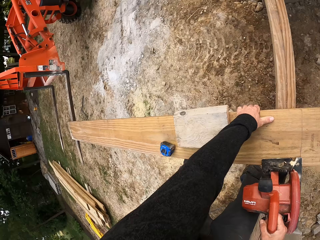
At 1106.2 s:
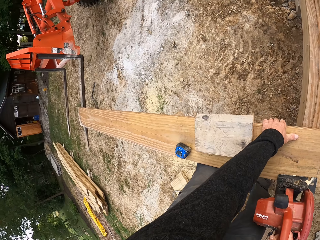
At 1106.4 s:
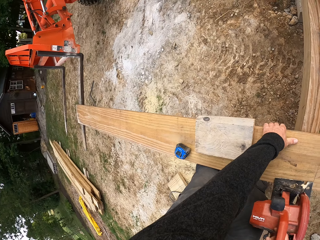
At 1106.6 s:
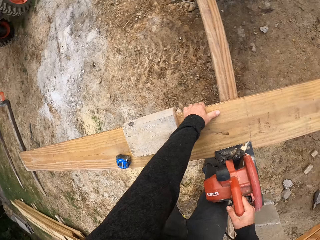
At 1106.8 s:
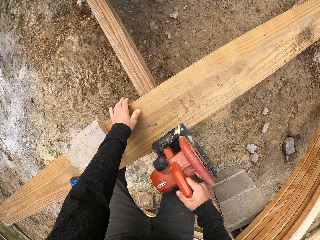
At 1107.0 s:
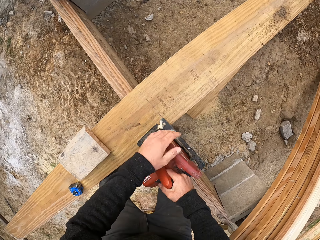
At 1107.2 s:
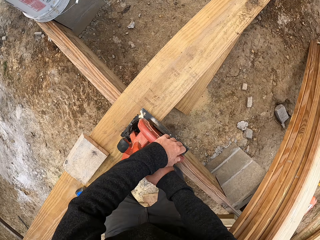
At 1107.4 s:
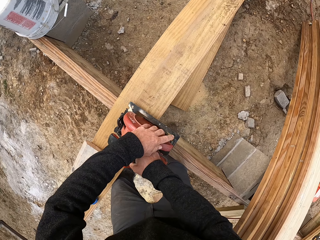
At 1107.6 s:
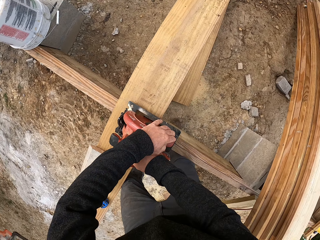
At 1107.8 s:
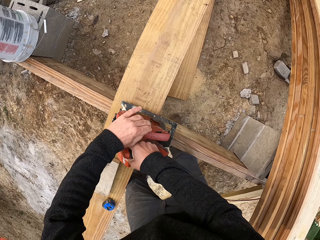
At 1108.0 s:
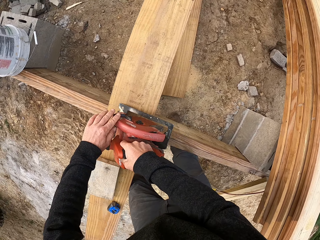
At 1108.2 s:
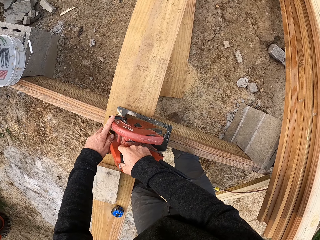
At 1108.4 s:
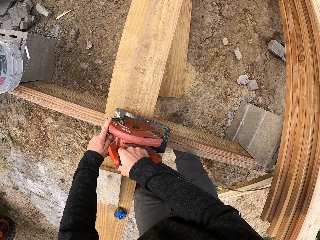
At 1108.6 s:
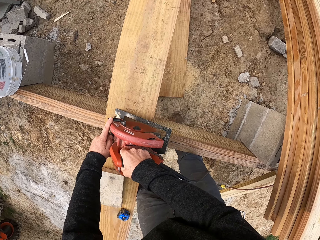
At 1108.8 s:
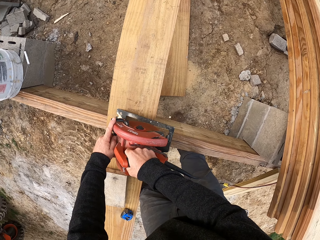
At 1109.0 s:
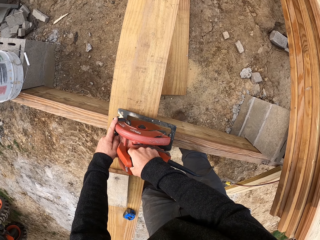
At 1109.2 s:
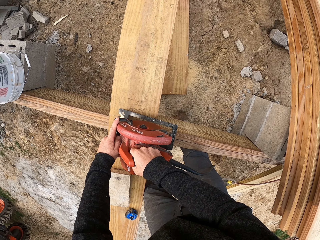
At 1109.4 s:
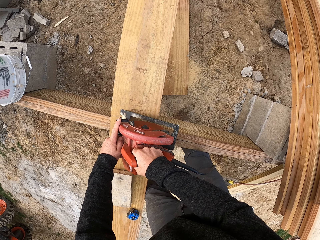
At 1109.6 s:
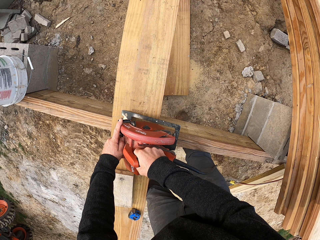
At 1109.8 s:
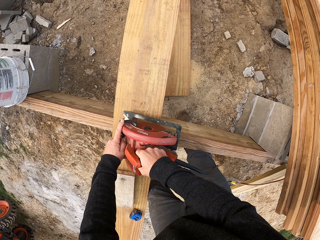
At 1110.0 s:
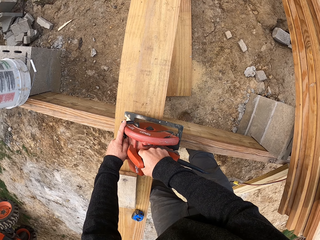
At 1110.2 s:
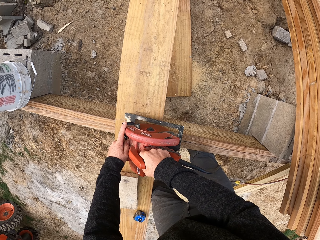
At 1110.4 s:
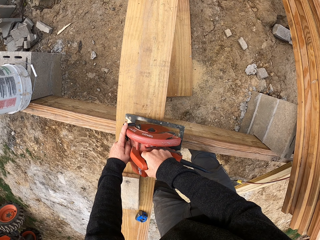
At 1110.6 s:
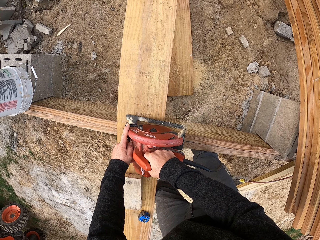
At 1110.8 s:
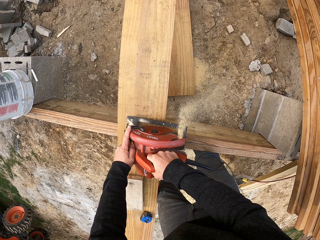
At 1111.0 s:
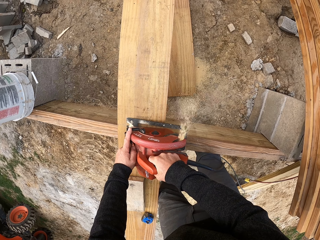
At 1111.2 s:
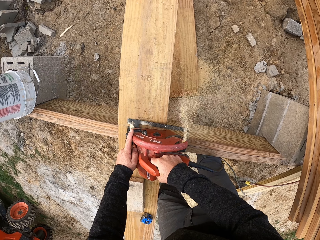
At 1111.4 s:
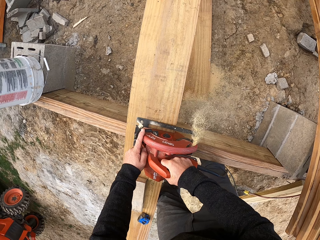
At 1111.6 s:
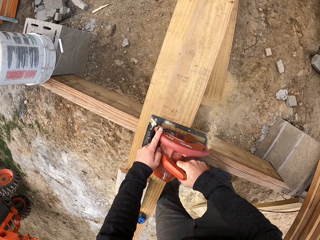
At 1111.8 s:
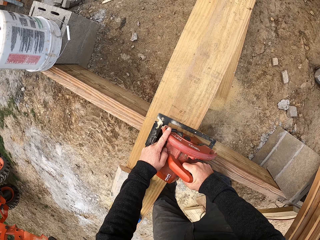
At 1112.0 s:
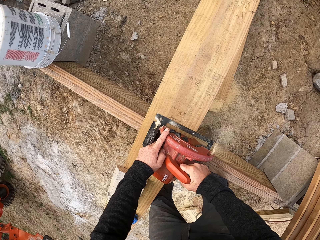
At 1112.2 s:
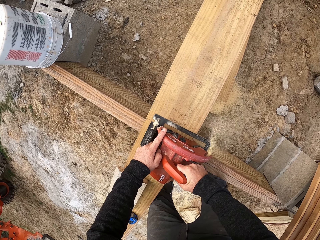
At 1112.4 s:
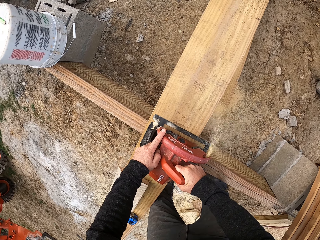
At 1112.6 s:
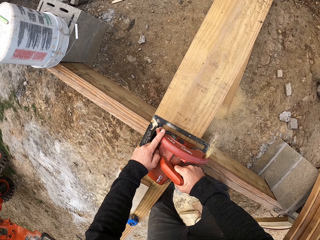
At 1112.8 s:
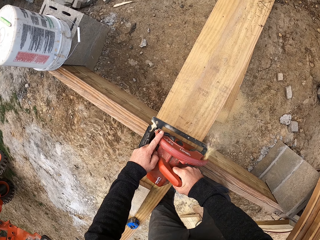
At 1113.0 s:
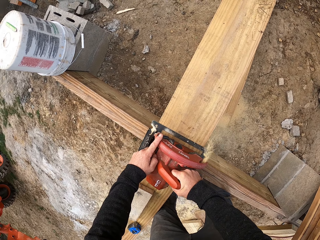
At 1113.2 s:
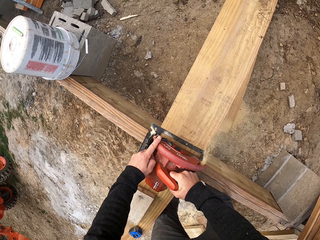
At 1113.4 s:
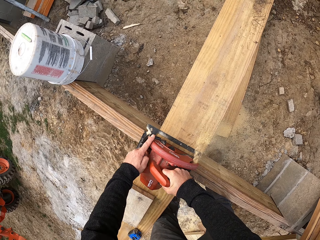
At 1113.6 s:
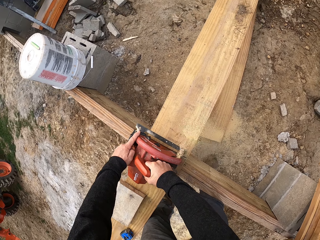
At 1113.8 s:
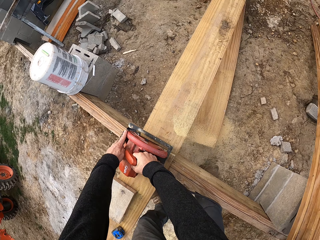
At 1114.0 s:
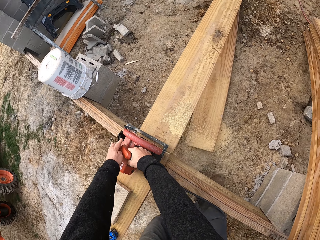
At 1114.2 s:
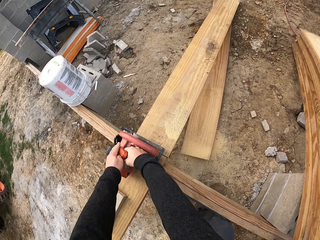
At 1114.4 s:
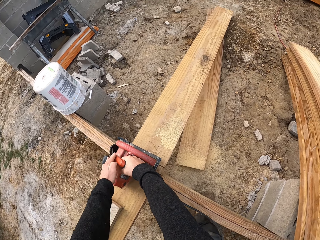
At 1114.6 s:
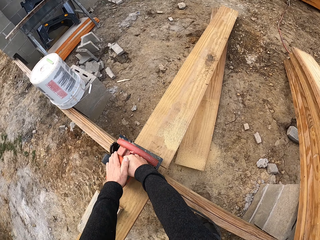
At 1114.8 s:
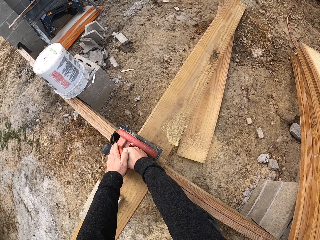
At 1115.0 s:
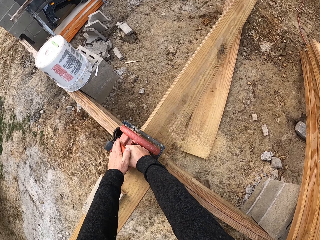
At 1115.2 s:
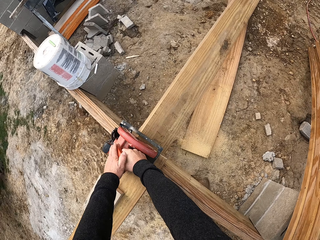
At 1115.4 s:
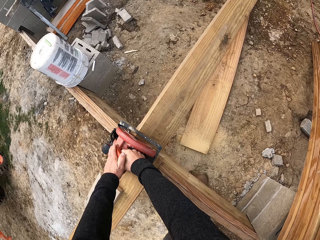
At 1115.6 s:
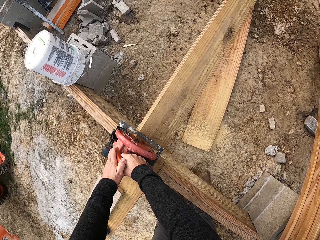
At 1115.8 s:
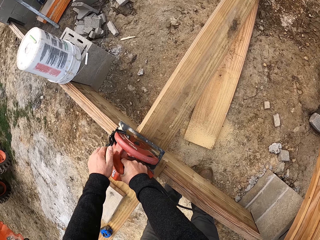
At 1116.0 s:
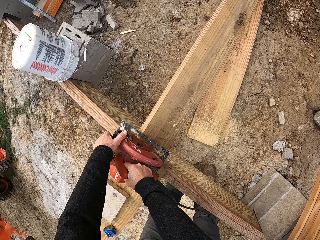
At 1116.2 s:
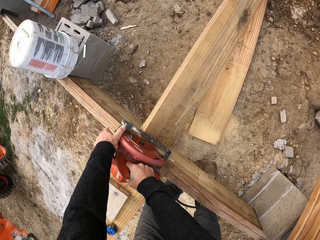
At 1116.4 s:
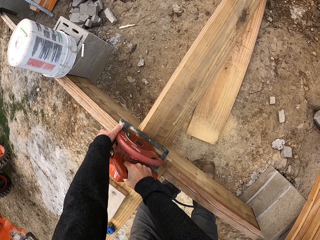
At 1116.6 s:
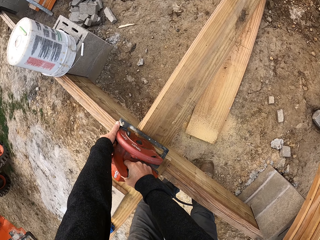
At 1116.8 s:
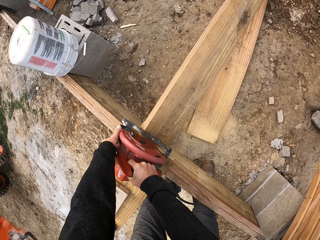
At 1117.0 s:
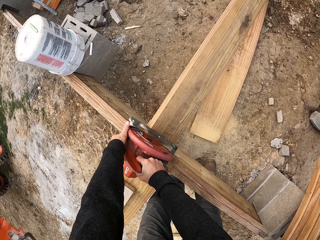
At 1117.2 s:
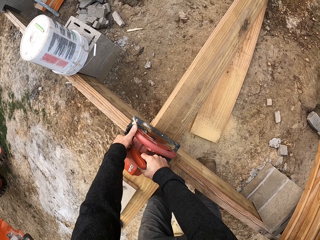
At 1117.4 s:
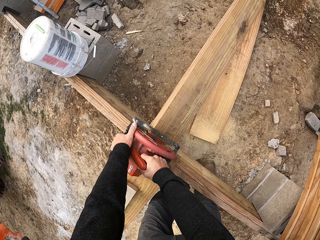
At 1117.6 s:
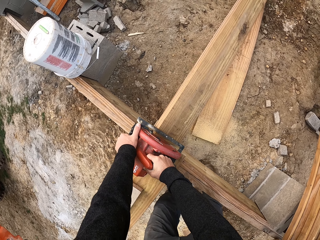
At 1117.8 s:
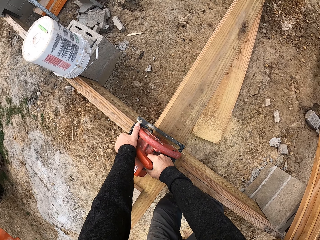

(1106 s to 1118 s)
The camera wearer cuts the piece of wood with a wood cutting machine.

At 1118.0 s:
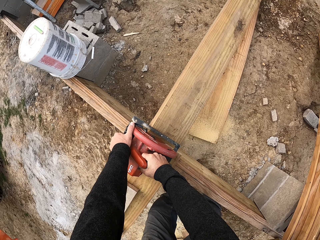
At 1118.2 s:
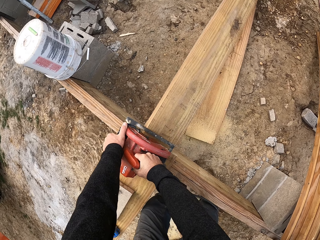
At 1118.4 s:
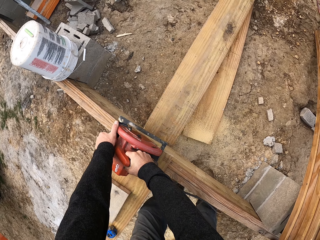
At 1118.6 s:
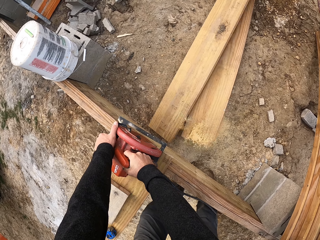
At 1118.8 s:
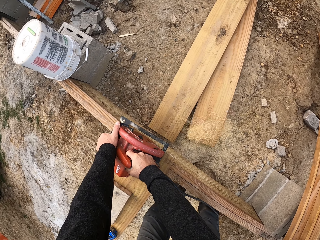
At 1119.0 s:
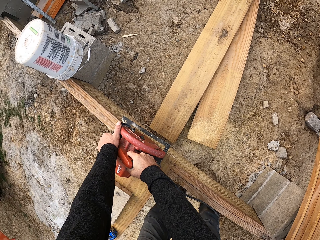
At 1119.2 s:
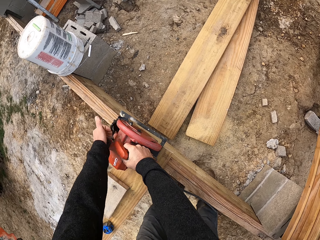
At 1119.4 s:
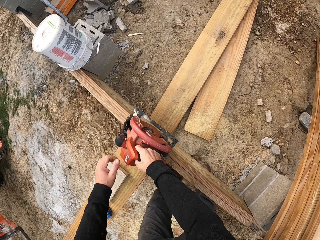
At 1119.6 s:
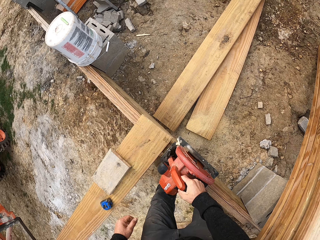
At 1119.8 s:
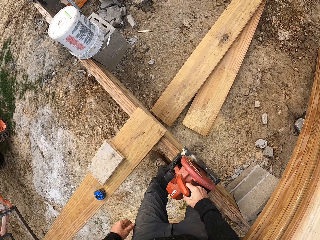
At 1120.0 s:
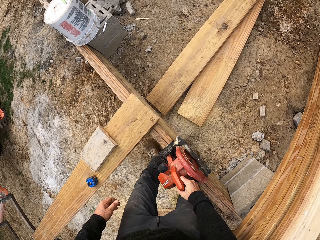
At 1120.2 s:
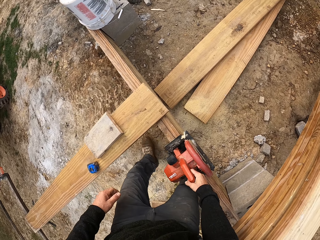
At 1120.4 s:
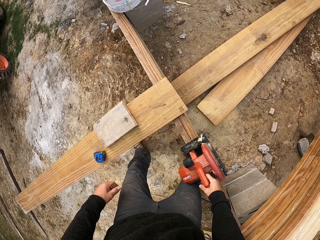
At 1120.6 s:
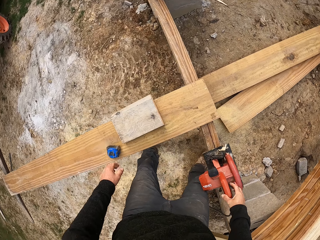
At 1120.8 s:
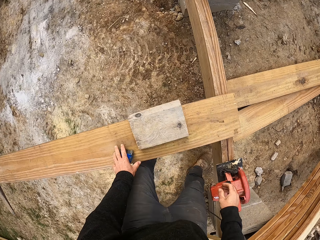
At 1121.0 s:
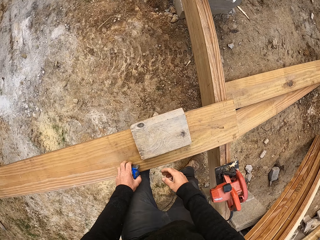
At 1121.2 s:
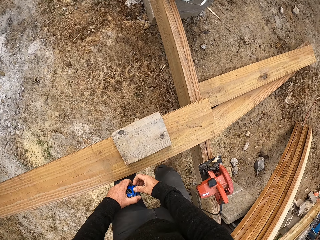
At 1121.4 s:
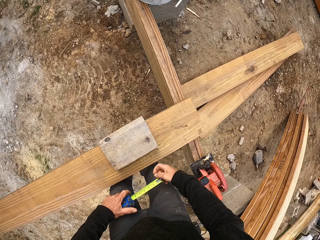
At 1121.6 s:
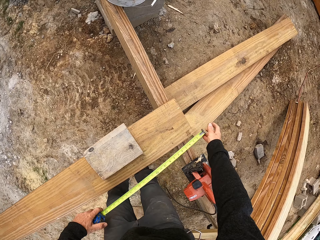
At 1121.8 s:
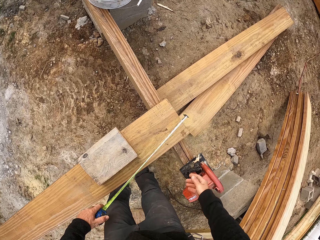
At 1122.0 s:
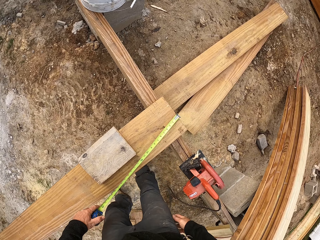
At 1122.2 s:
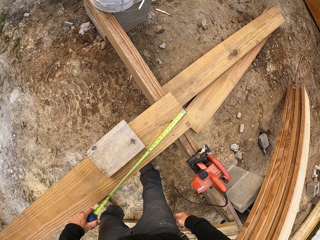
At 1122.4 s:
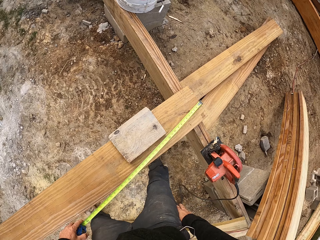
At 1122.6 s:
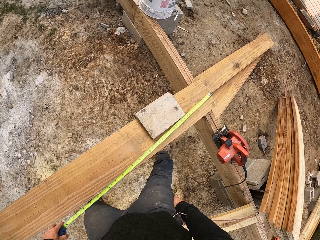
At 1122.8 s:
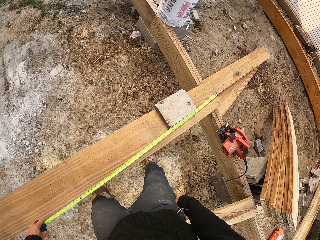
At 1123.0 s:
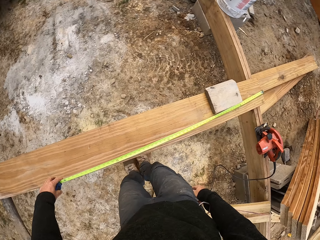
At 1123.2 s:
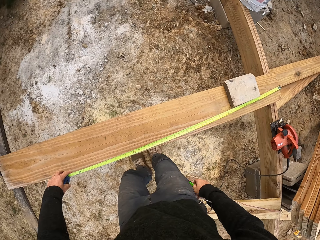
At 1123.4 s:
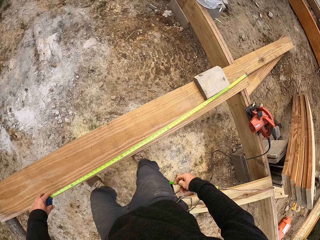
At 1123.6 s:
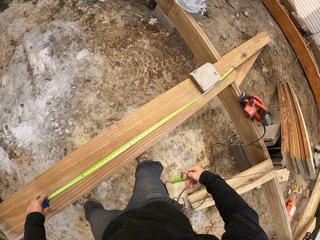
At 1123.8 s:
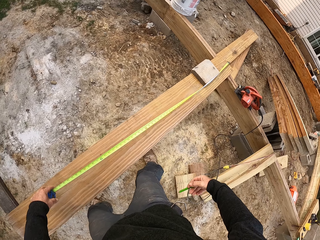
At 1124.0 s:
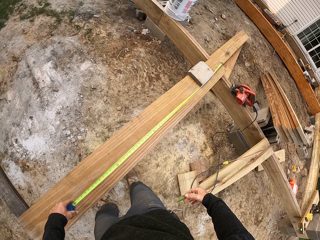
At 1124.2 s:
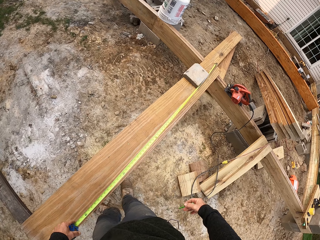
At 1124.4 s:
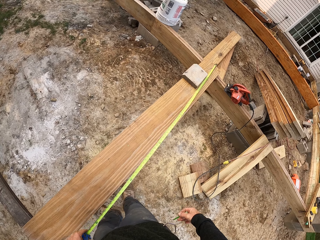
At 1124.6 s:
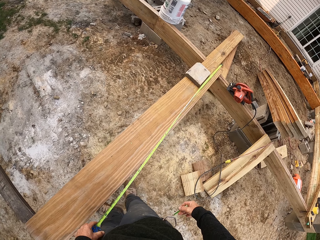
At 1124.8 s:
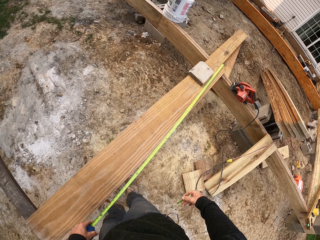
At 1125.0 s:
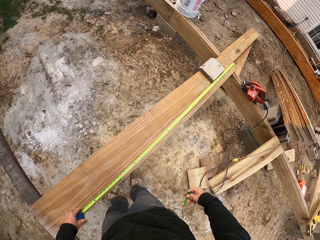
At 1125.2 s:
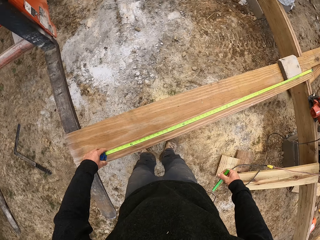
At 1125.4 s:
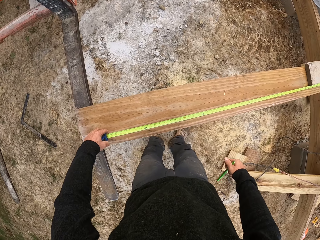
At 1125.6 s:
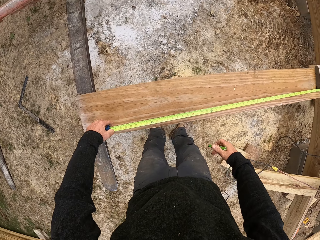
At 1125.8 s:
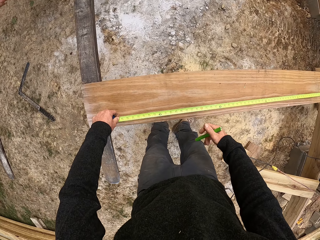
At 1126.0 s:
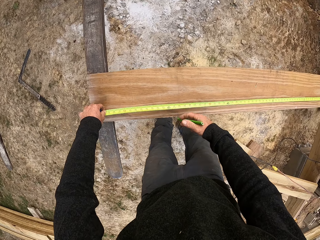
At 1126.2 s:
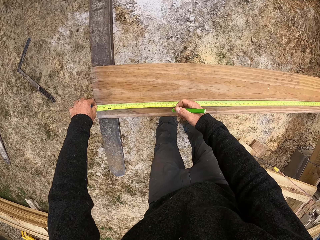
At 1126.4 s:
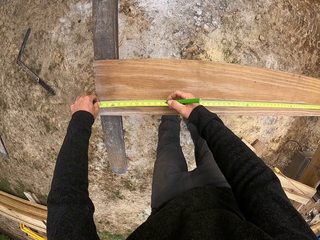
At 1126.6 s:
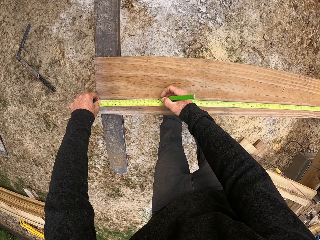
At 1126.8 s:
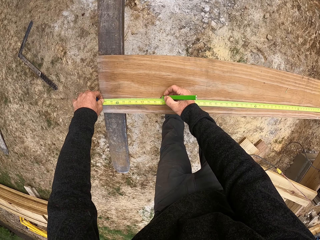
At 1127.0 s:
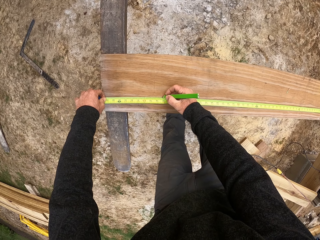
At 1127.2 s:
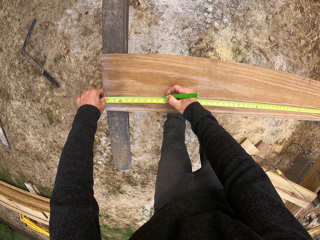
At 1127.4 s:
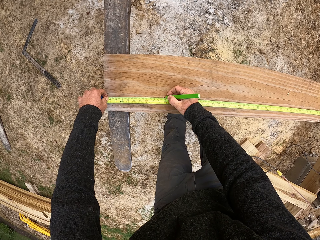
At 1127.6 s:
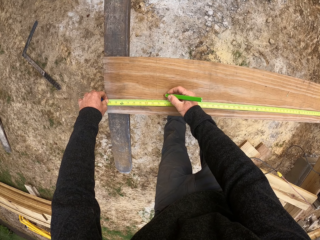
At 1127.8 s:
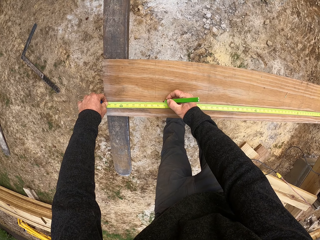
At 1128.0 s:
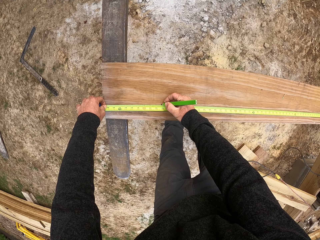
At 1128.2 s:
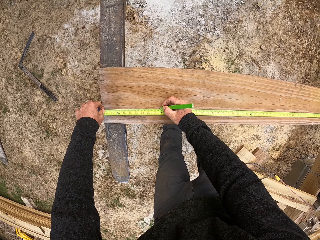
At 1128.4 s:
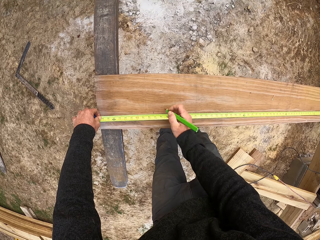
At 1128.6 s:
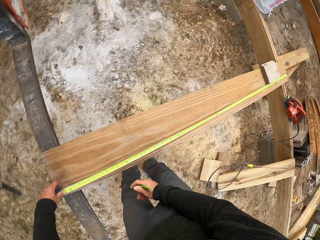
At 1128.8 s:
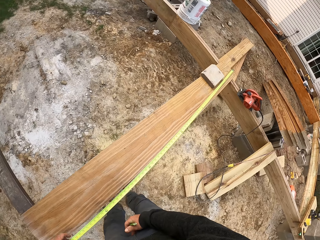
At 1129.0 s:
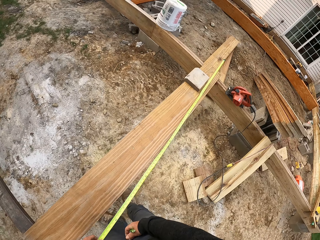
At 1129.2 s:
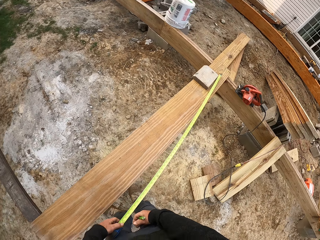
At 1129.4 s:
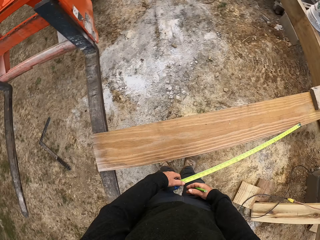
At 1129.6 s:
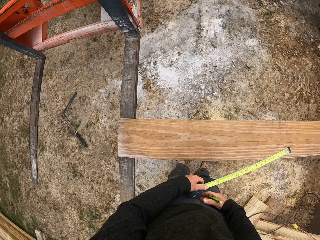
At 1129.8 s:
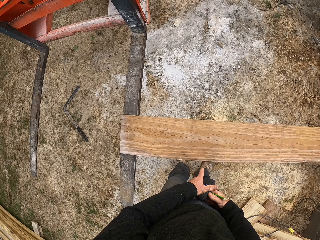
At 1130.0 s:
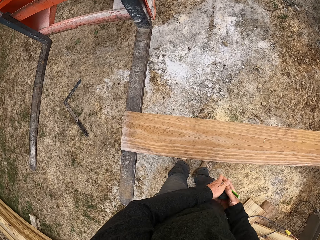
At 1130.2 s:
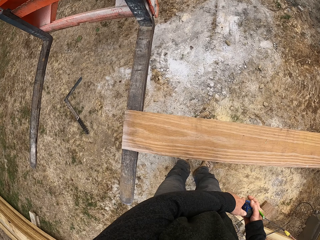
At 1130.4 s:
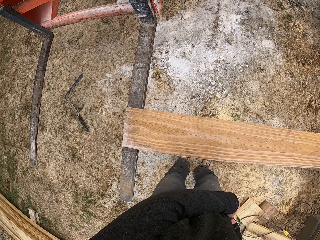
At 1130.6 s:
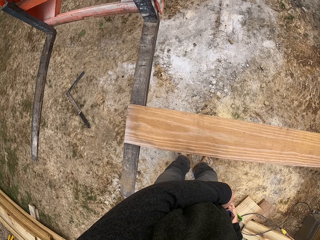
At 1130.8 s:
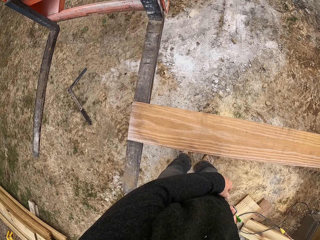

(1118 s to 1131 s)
The camera wearer puts the wood cutter down. They pick up a tape measure, open the tape measure, and measure the piece of wood with the tape measure. They mark on the piece of wood. They close the tape measure.
